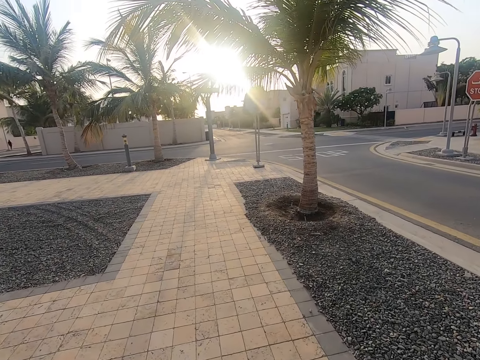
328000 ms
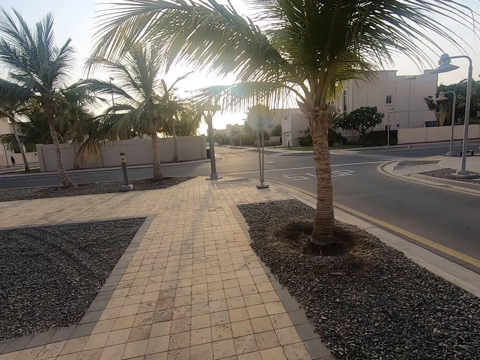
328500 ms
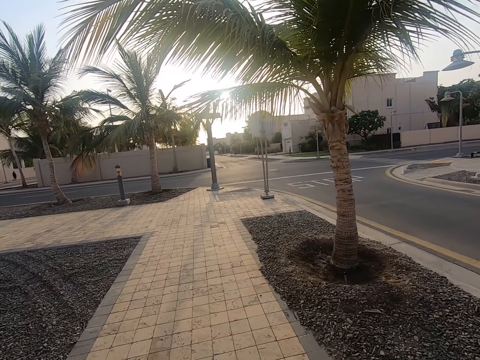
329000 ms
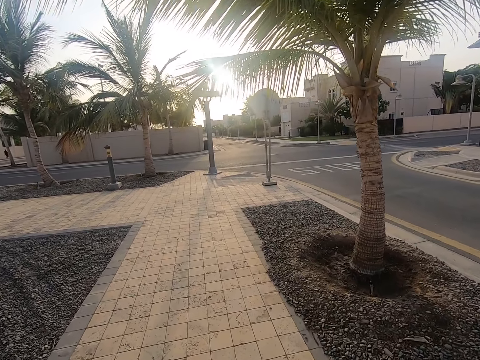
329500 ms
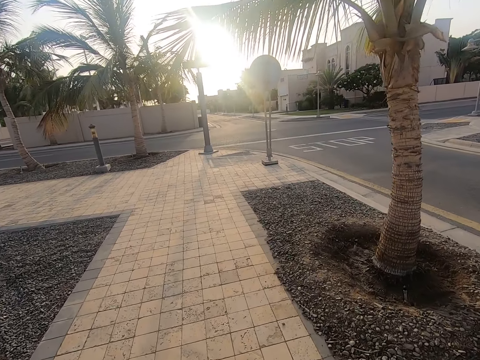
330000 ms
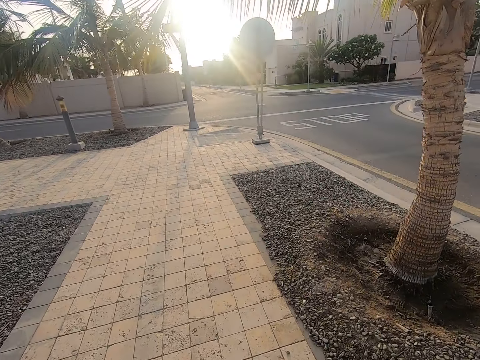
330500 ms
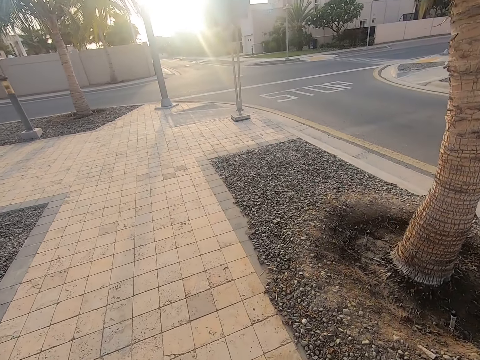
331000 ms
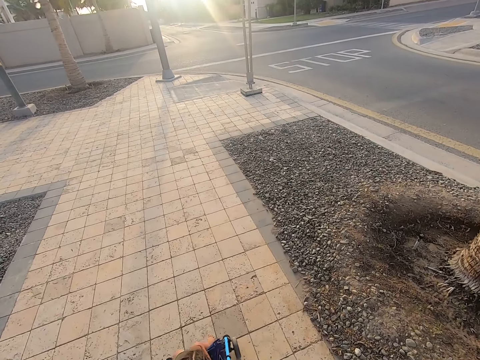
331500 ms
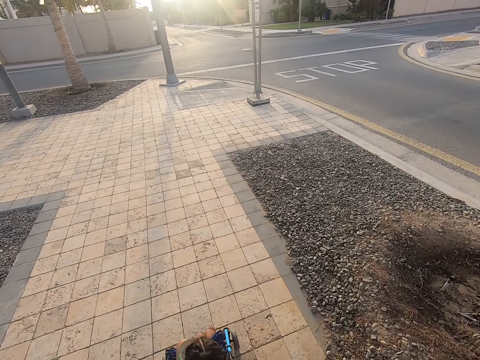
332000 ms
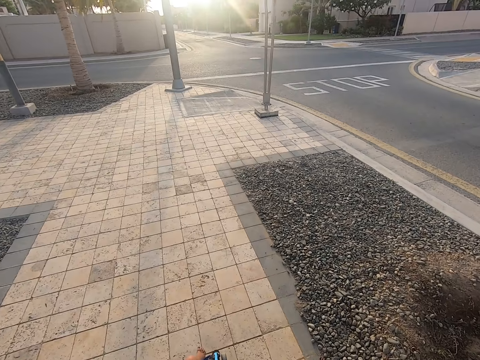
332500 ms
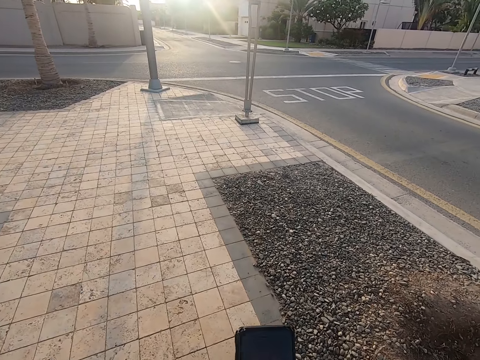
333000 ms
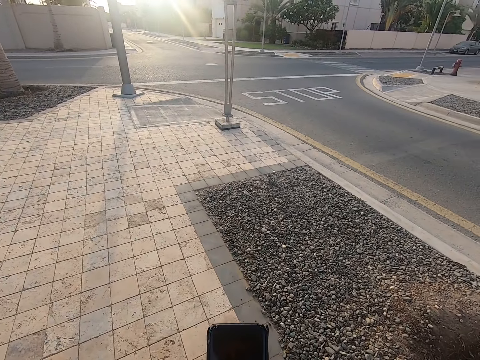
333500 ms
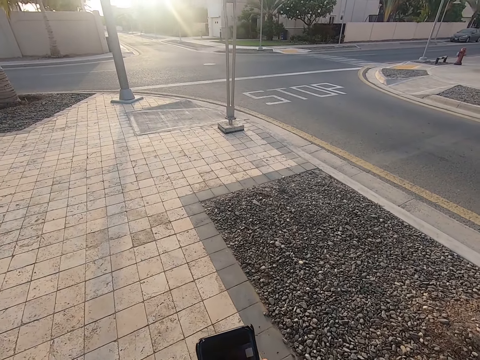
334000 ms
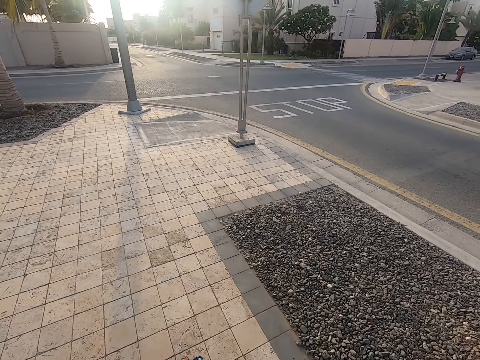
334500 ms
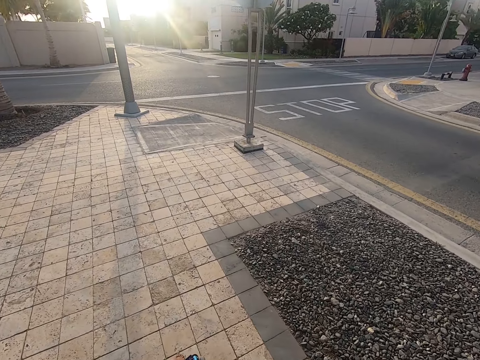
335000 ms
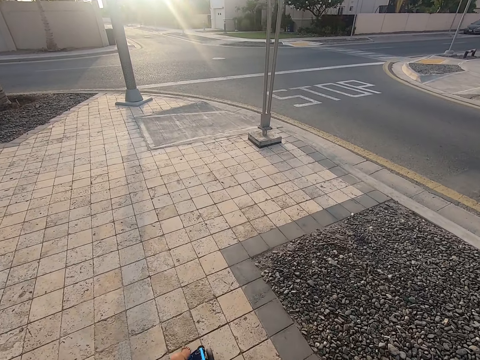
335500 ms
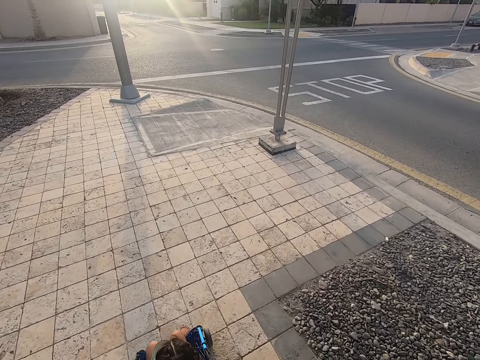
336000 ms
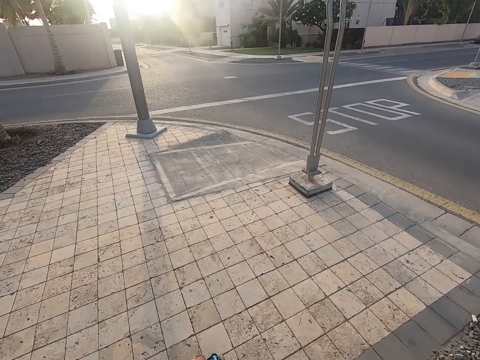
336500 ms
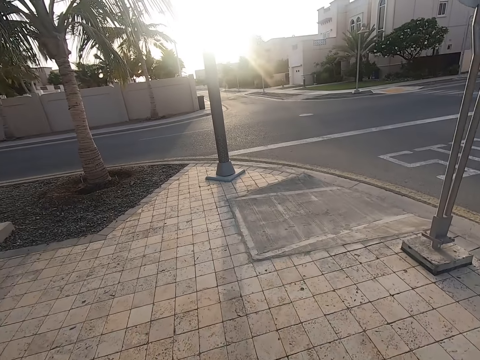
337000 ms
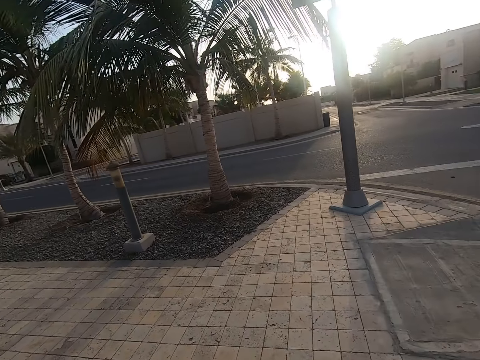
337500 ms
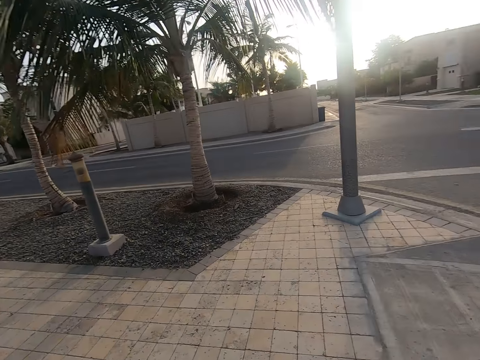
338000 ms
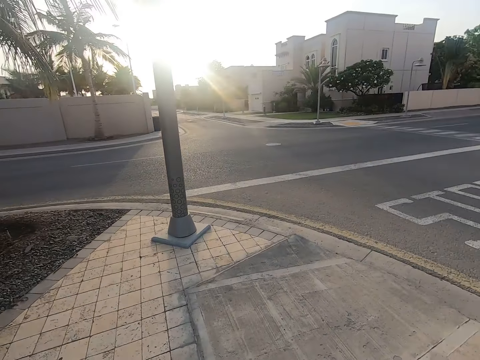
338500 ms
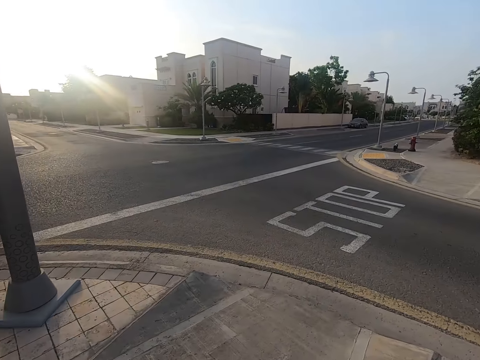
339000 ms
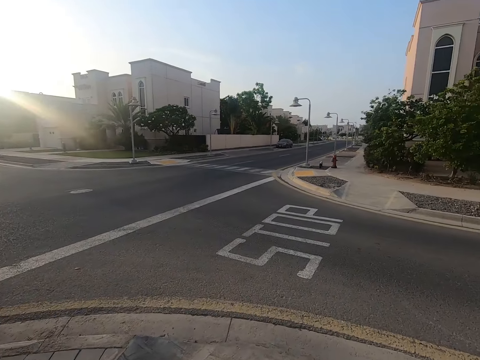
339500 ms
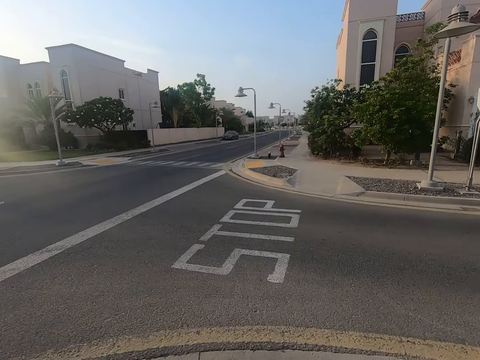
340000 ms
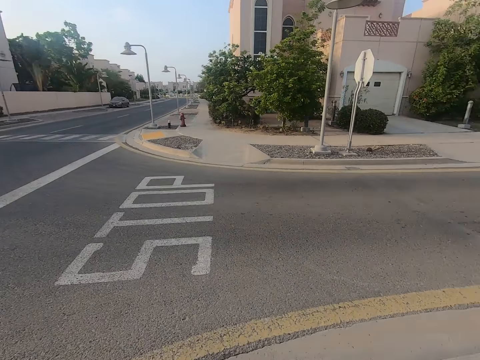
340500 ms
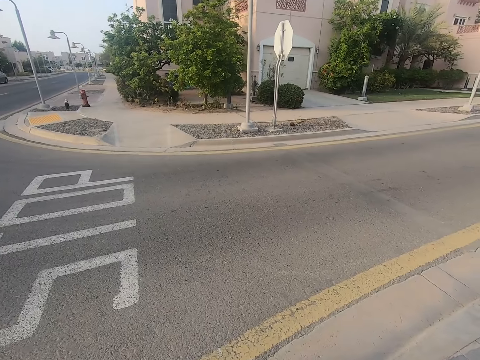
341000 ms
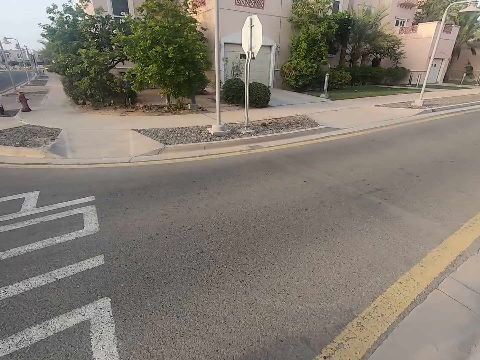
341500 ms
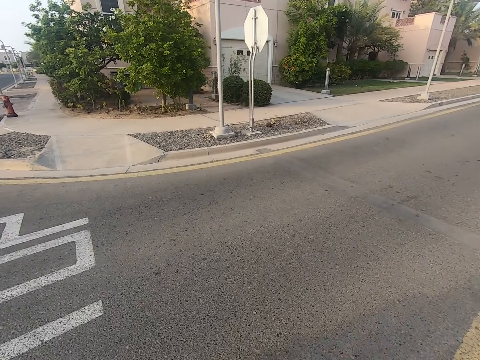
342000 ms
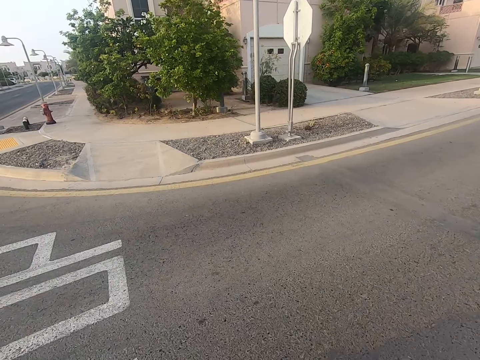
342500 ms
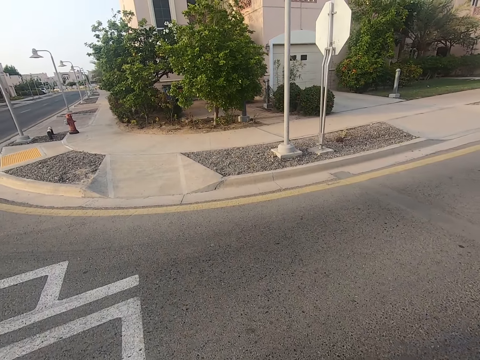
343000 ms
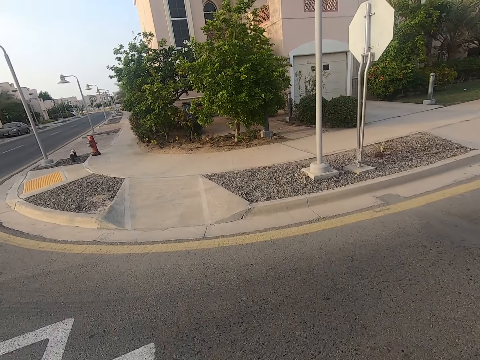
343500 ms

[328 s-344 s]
The camera wearer picks up a phone. They walk around the pavement. They face on the right. They cross the road.

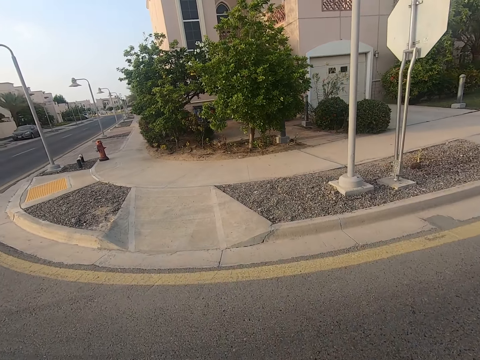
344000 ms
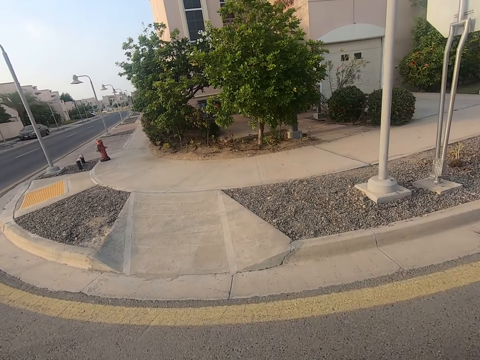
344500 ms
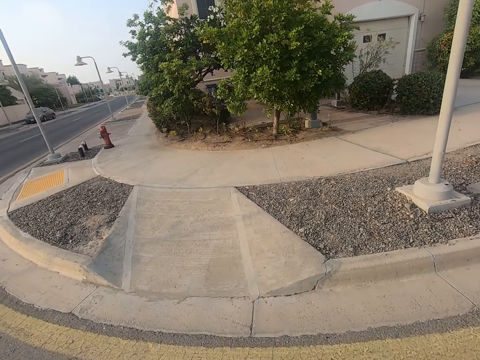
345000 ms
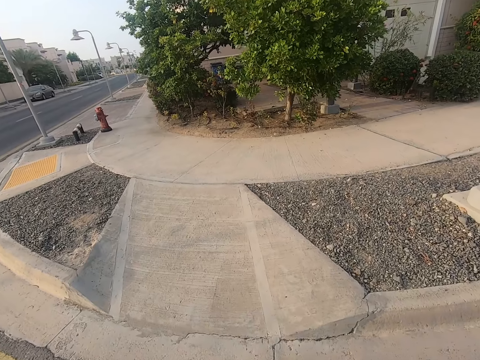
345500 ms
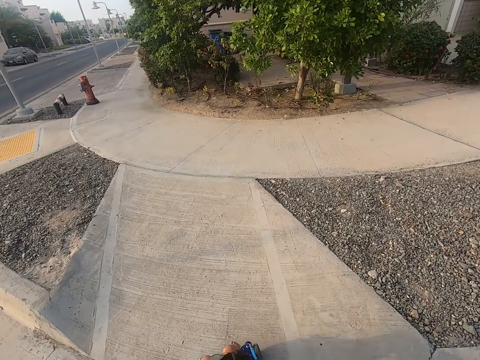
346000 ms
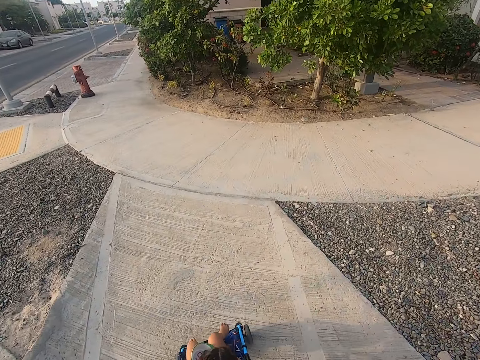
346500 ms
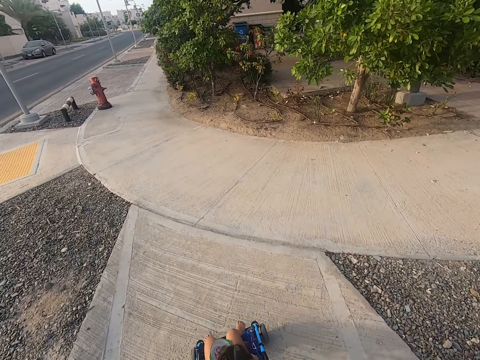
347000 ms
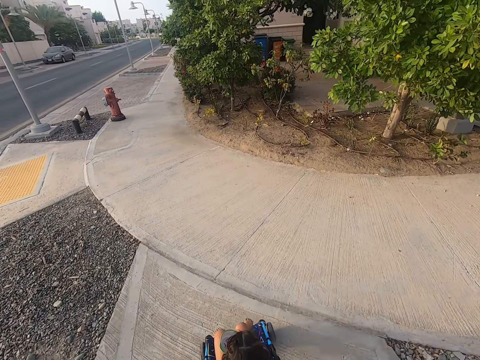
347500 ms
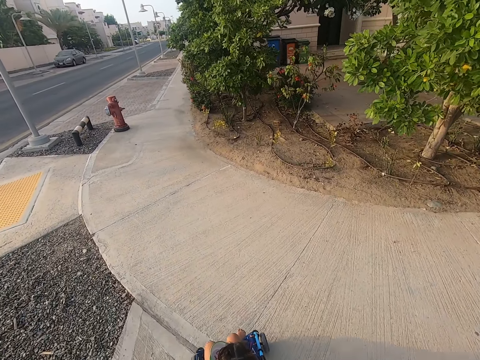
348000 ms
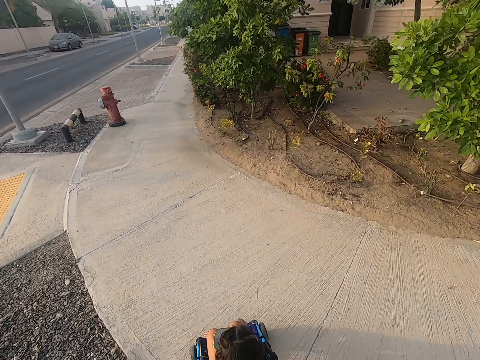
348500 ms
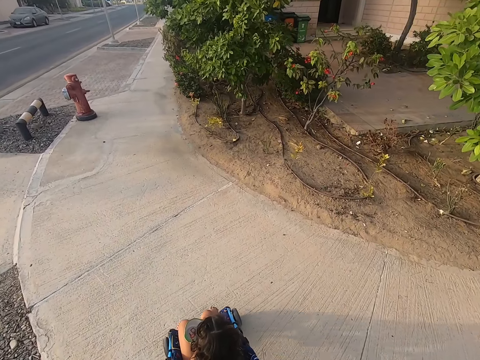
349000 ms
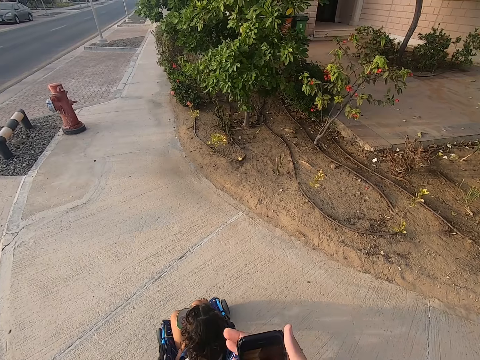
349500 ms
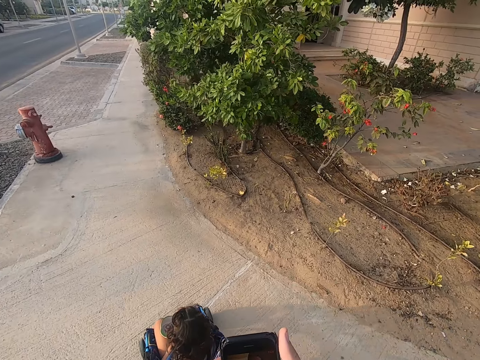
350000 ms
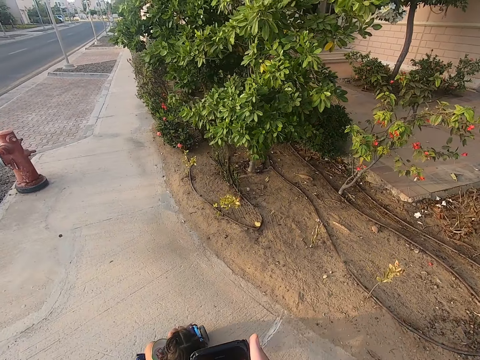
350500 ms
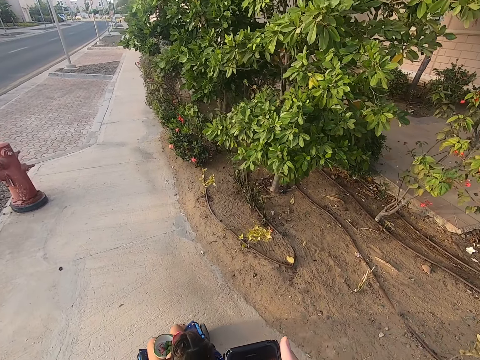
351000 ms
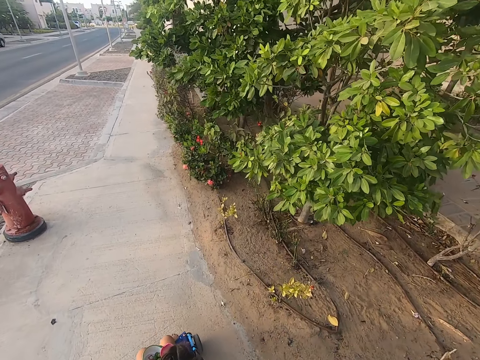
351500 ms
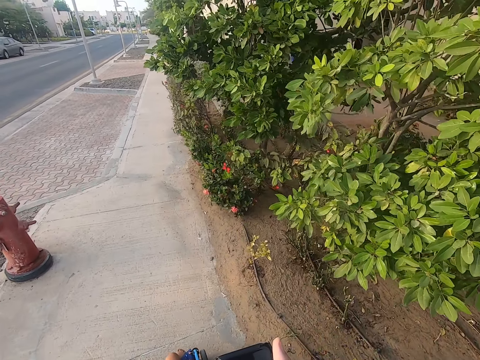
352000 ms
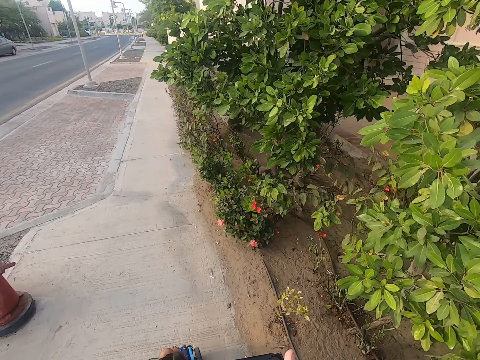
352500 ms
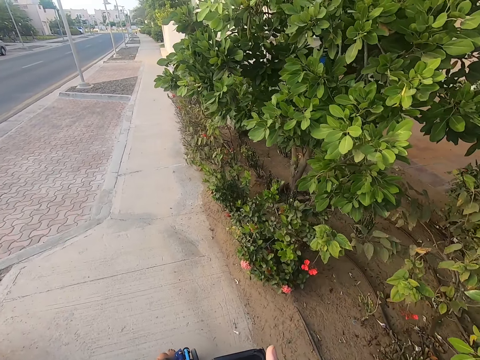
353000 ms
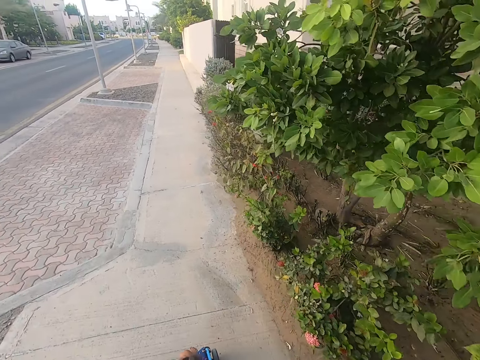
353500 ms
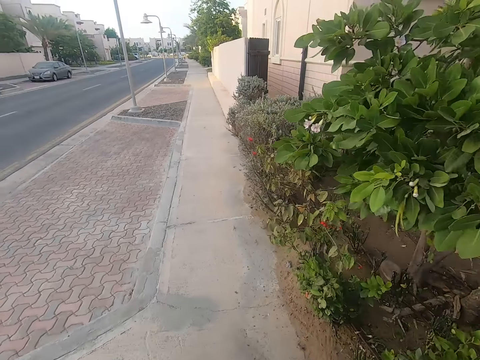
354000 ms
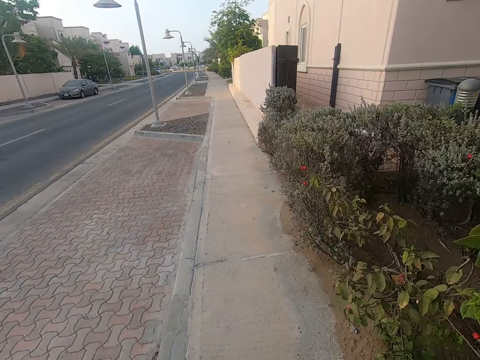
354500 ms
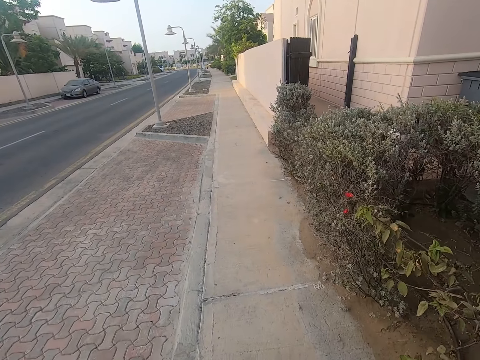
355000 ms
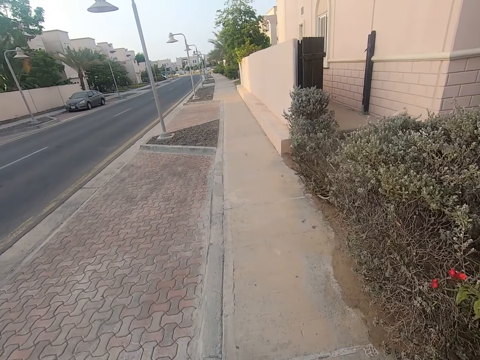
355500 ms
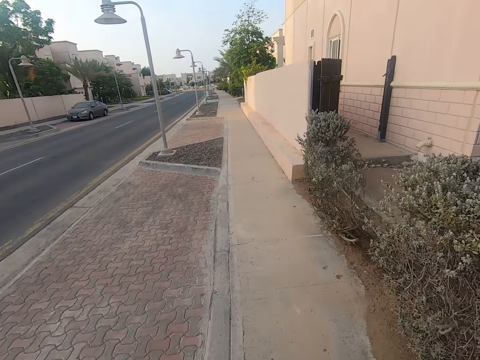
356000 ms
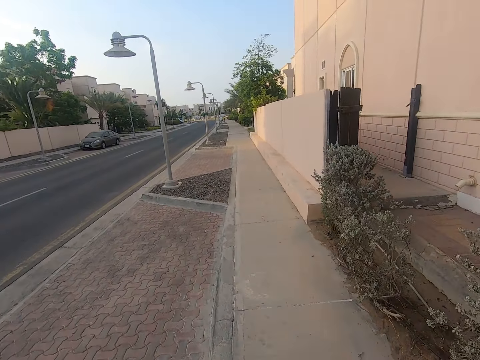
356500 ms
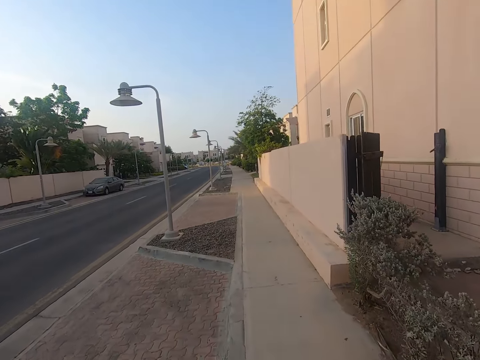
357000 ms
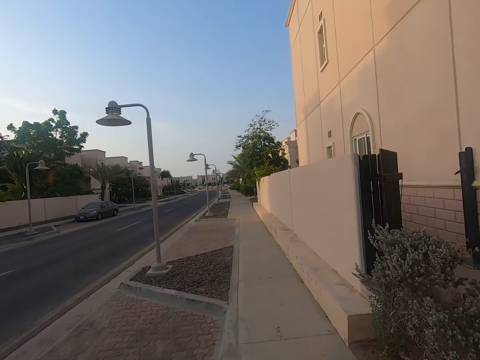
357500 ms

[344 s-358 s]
The camera wearer pushes a baby stroller across a road. They walk on the pavement. They ride a baby in a baby car on the pavement. They push the baby stroller along a pathway. They look at the phone. They ride the baby in the baby car.
